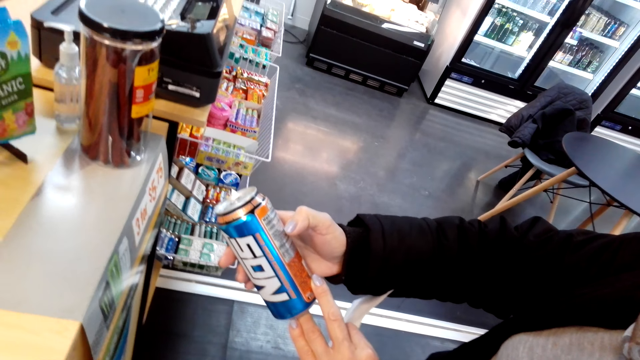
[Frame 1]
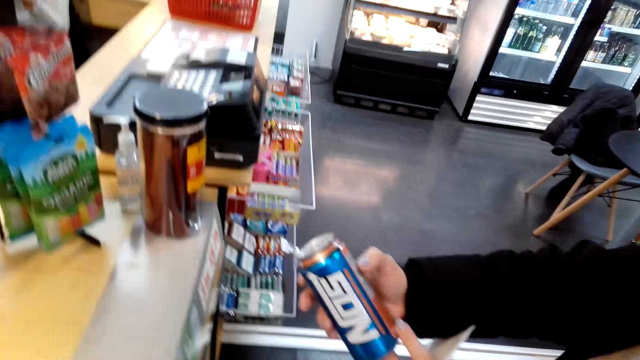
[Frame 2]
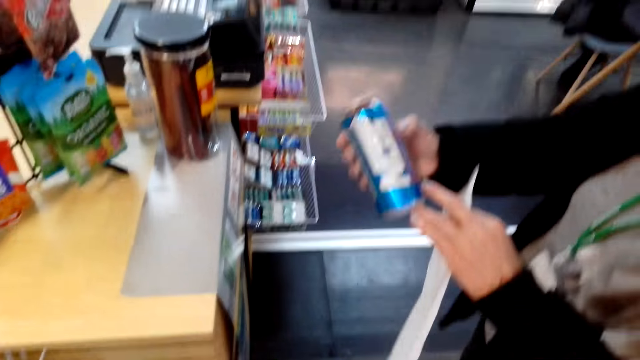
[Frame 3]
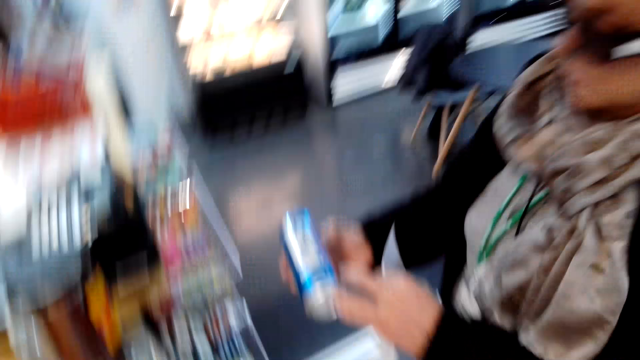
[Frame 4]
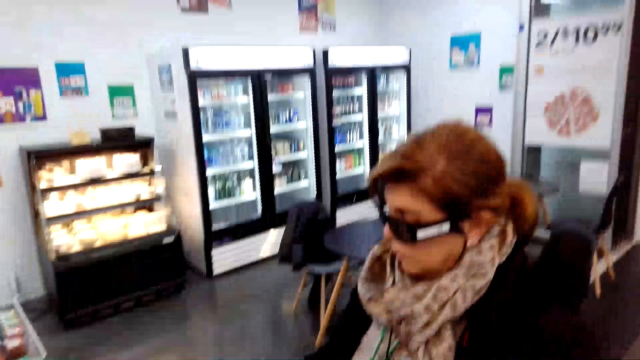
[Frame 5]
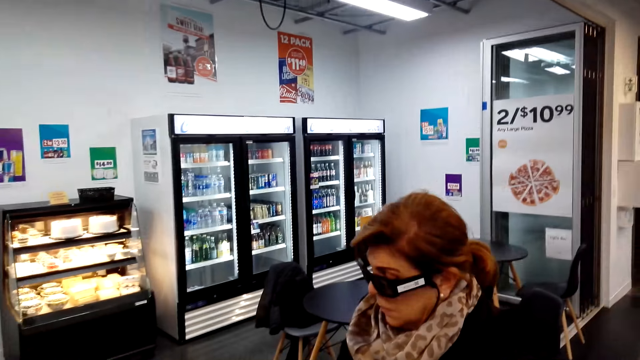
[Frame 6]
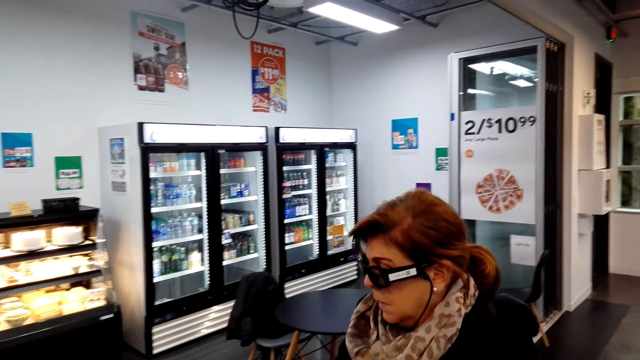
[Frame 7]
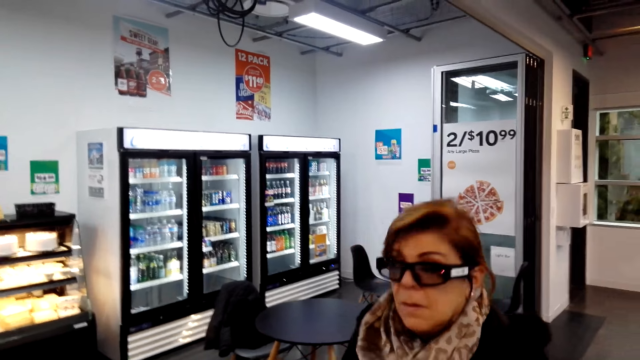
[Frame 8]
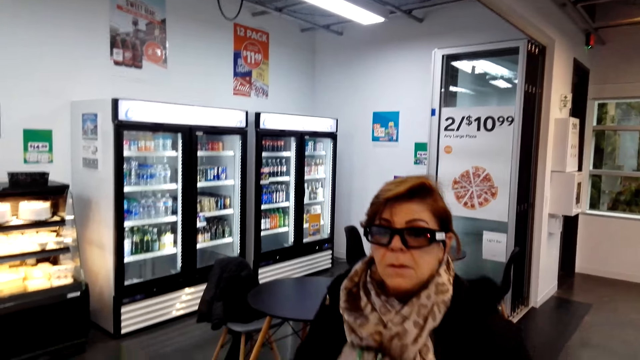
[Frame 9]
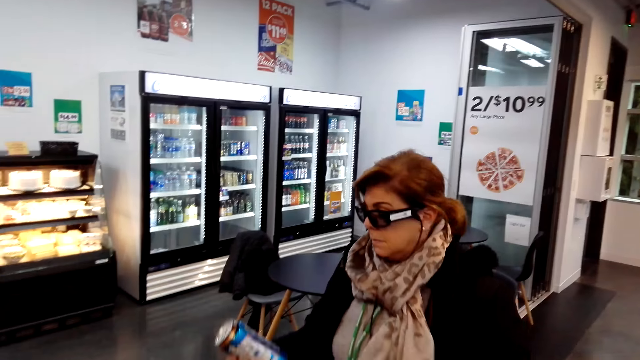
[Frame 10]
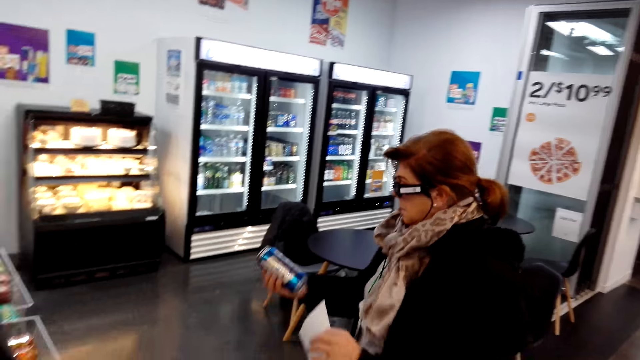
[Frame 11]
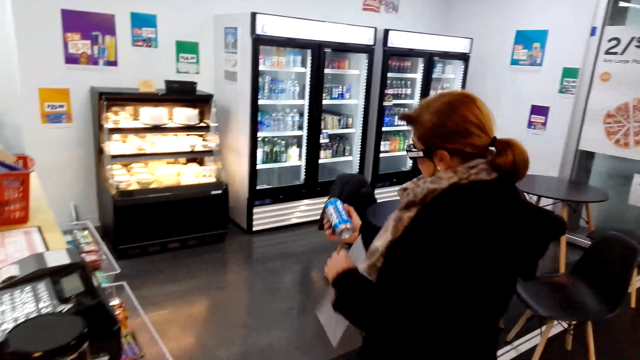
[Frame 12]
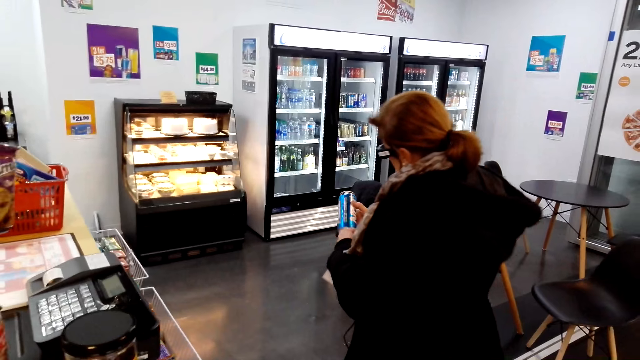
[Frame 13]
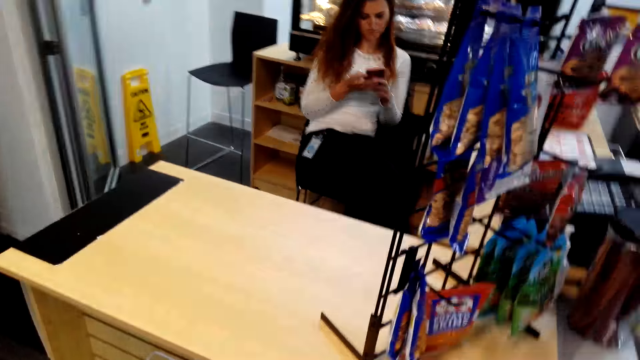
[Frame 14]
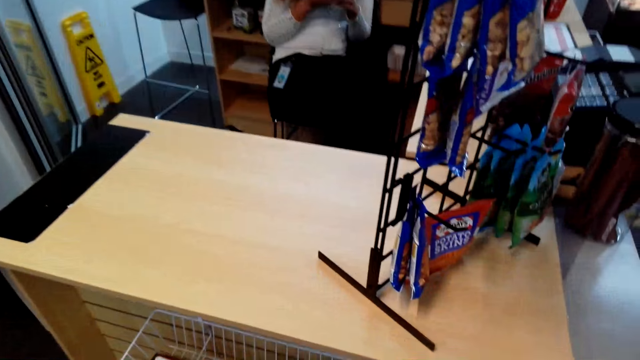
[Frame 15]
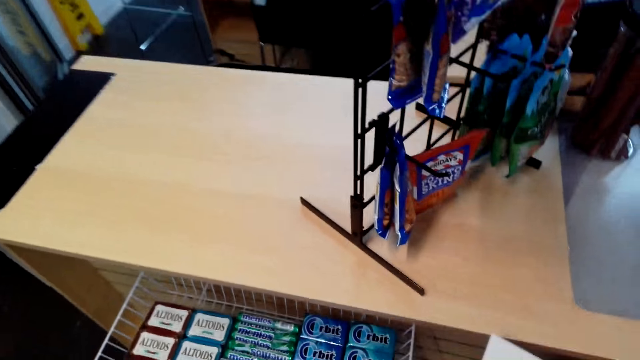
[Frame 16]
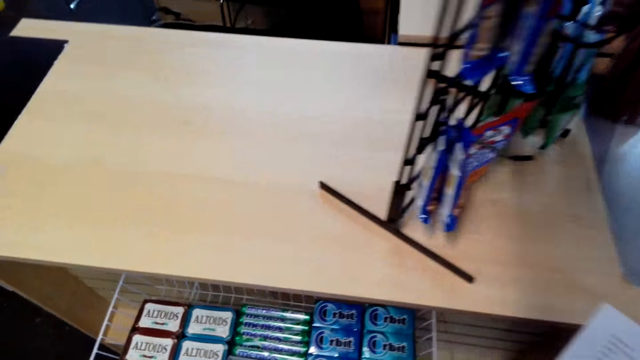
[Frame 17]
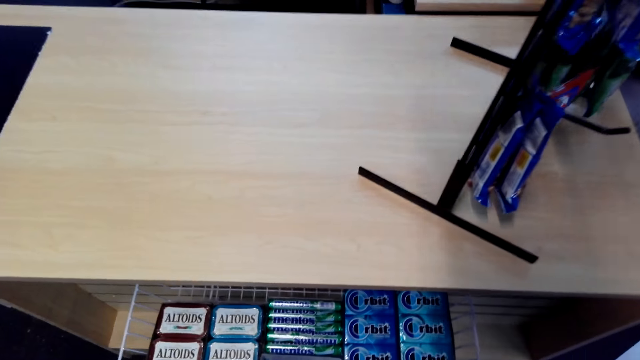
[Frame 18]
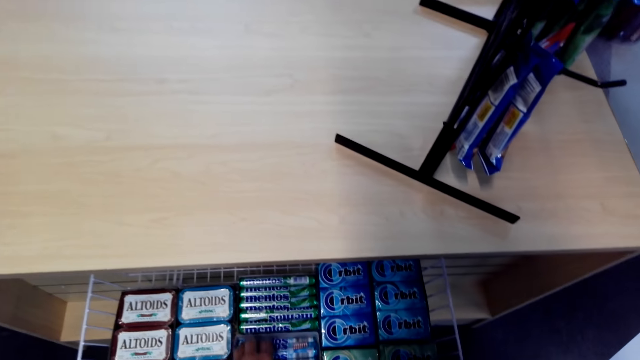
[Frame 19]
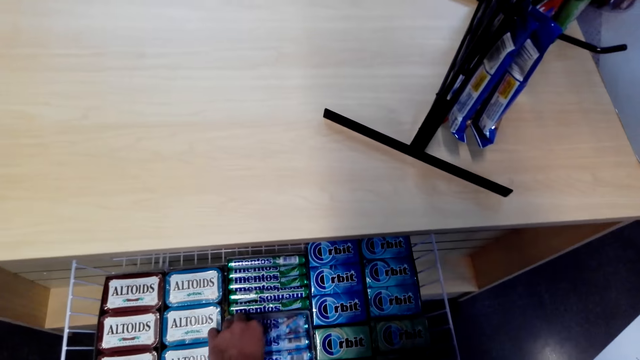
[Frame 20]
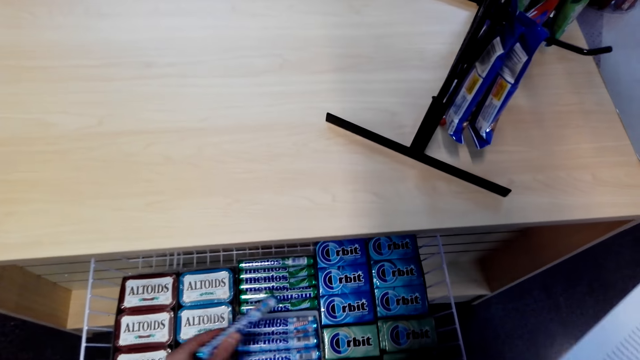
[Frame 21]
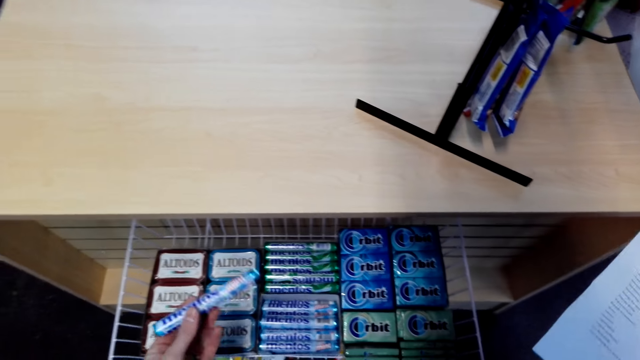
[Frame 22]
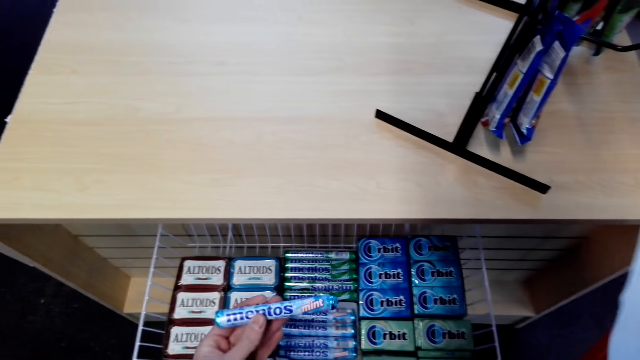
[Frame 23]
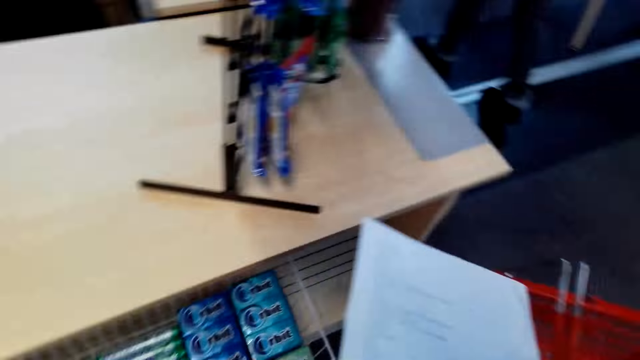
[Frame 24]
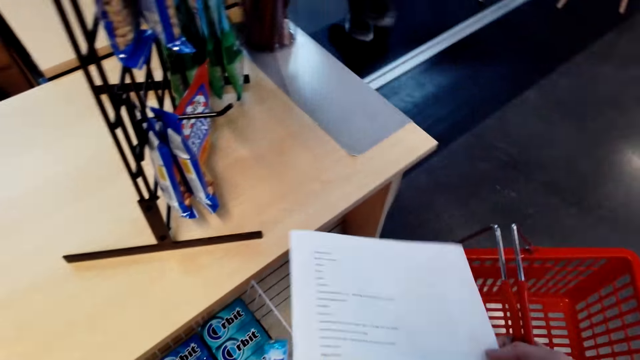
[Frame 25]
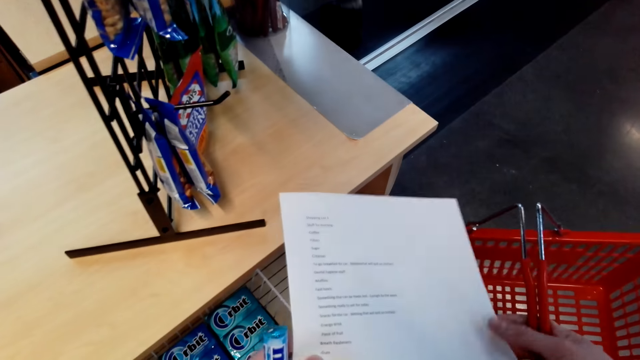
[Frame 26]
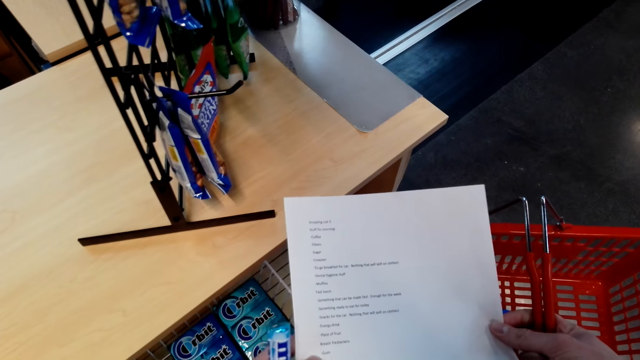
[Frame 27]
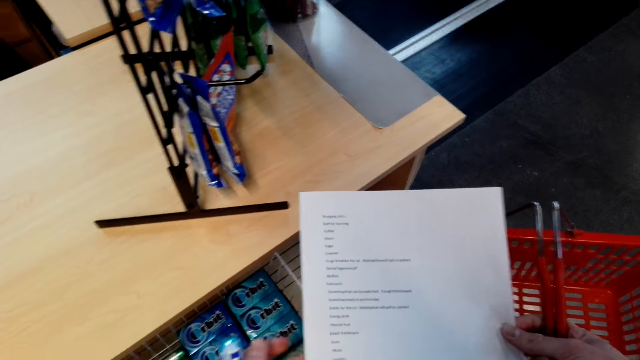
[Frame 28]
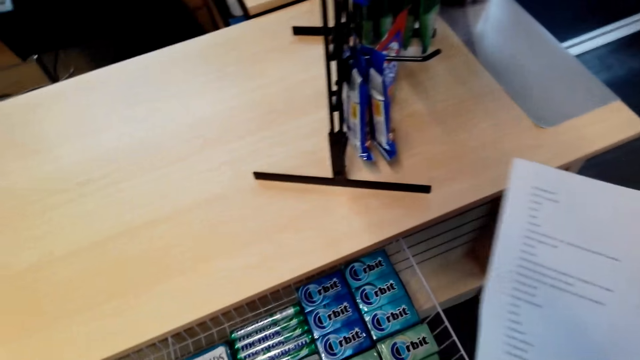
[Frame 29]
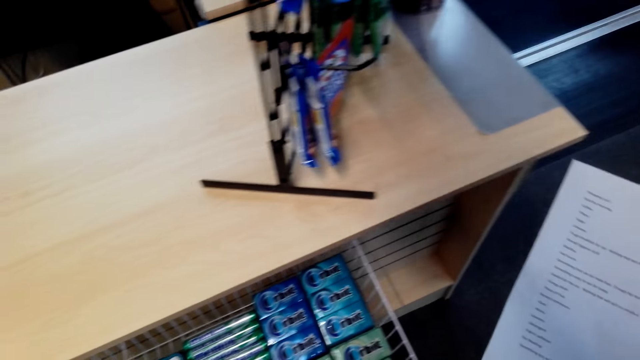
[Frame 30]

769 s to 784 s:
The camera wearer converses with the woman. They converse with the woman again. The woman walks back to the fridge with the printed paper and energy drink. The camera wearer holds the printed paper. They gaze at breath fresheners on the rack. They hold the printed paper. They grab another breath freshener from the stand. They hold the printed paper, shopping basket and a breath freshener. They read the shopping list.

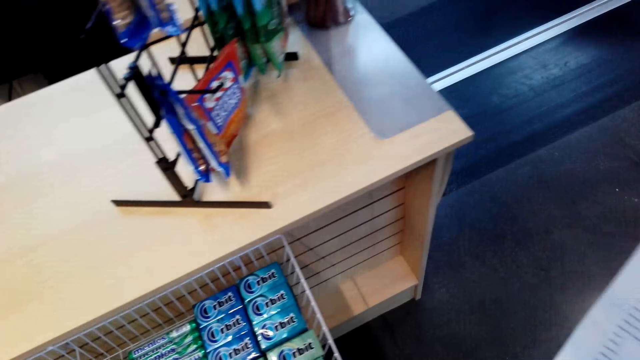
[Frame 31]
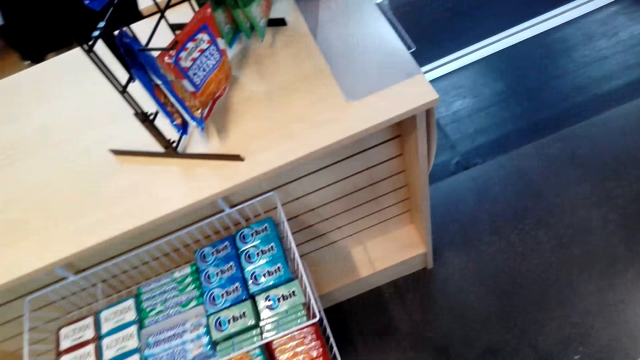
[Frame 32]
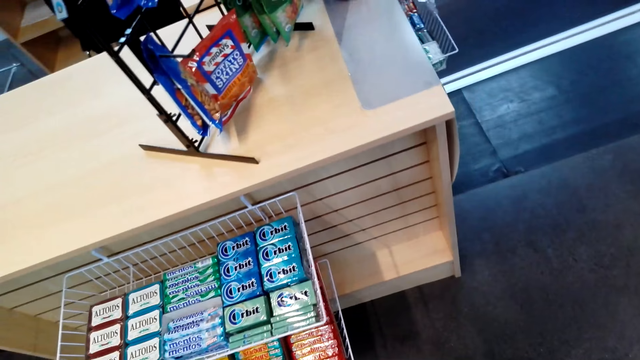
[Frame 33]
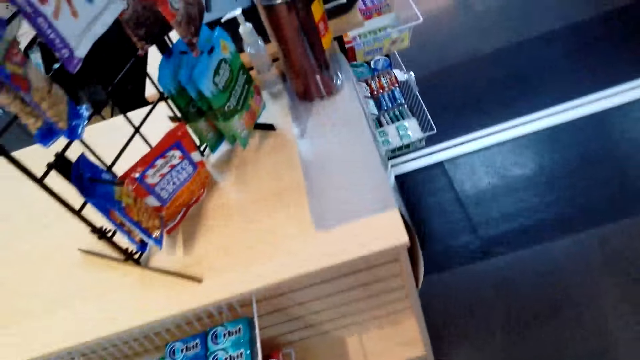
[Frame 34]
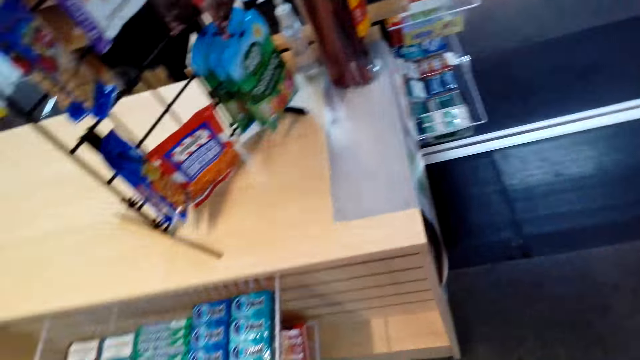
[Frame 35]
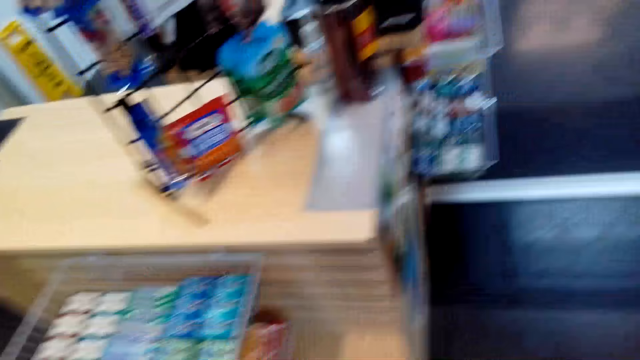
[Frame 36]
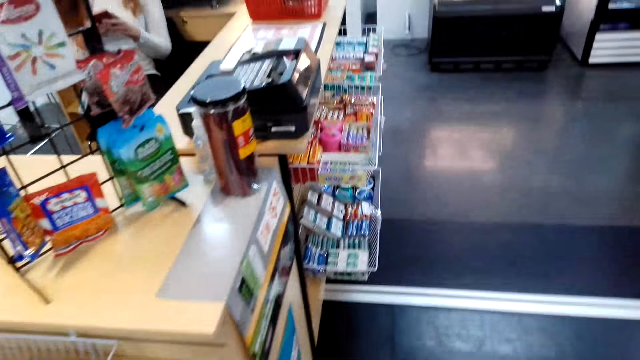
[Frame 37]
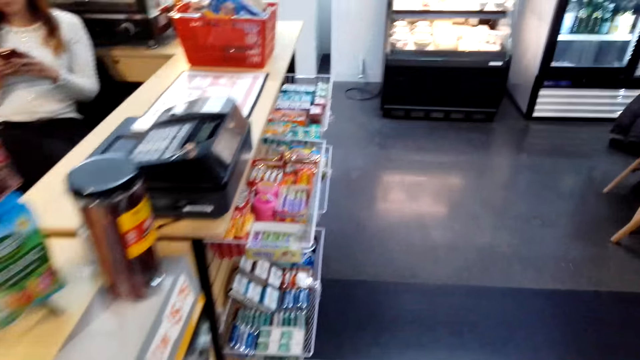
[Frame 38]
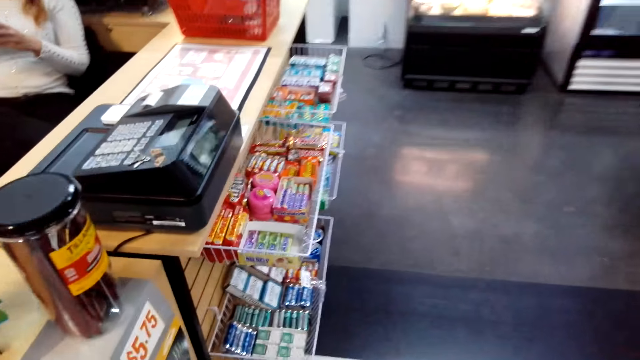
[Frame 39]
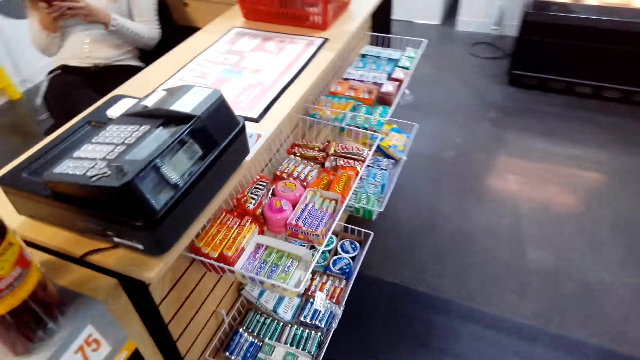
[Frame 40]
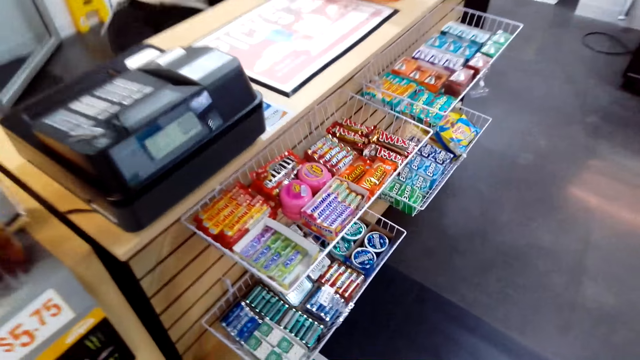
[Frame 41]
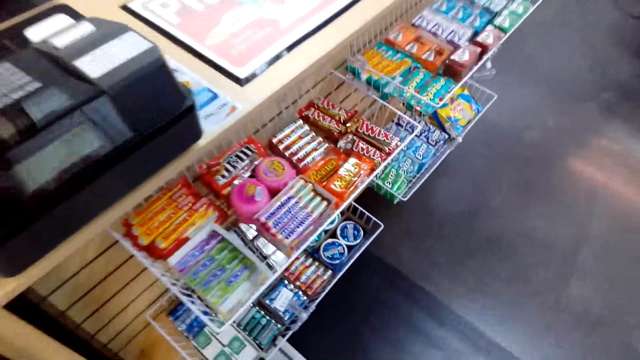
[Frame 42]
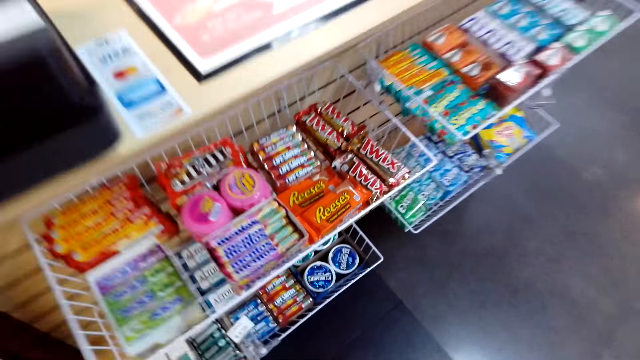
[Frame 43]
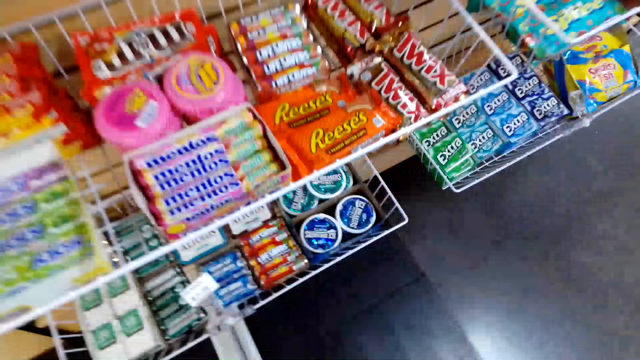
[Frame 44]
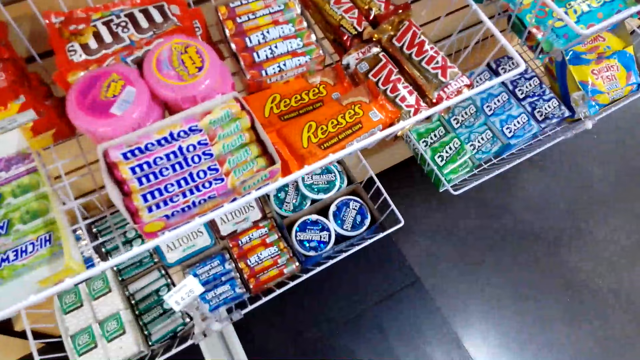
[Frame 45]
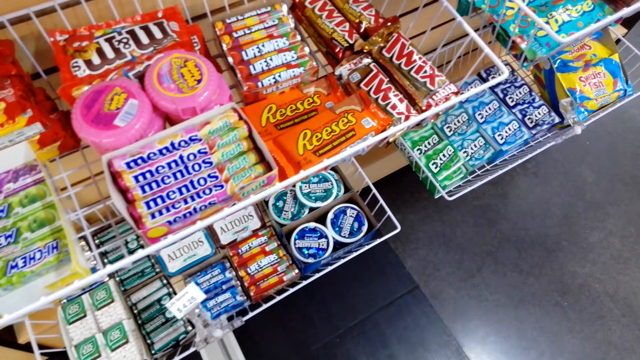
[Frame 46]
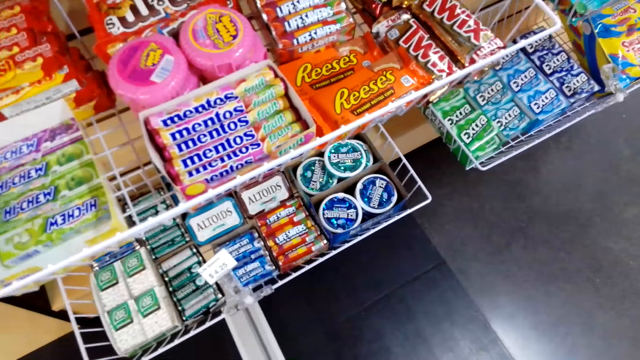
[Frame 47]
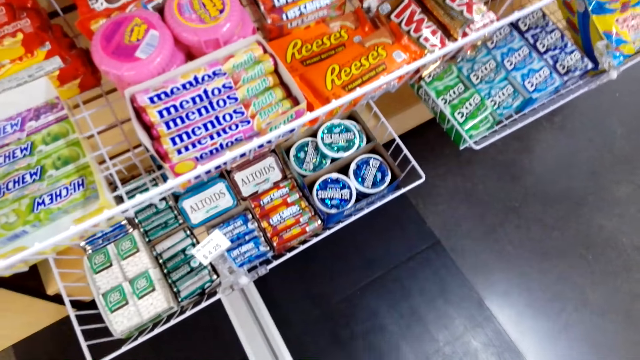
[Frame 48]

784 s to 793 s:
The camera wearer walks to the front of the counter. They walk to the sweets stand. They gaze at candies on the rack by the counter.
